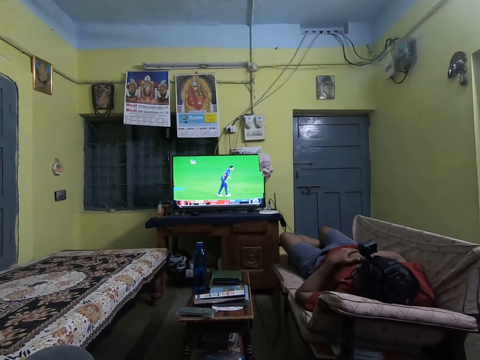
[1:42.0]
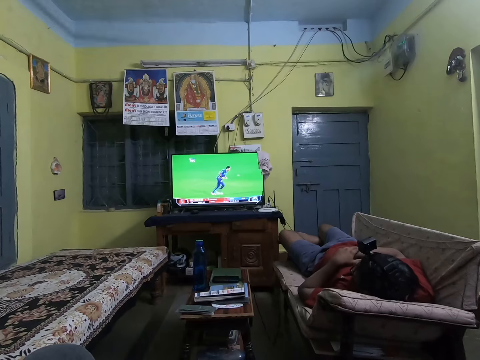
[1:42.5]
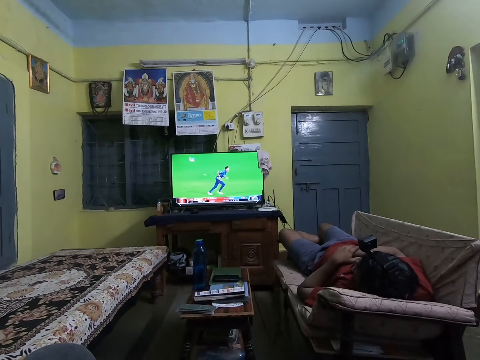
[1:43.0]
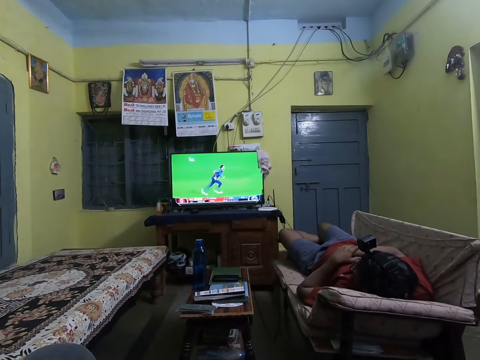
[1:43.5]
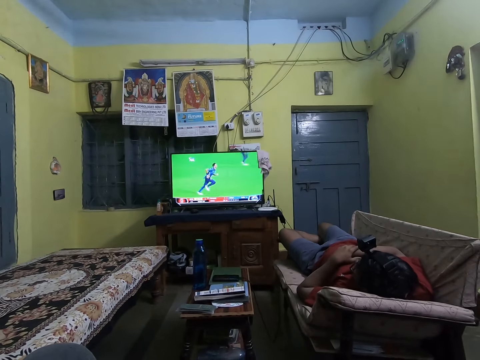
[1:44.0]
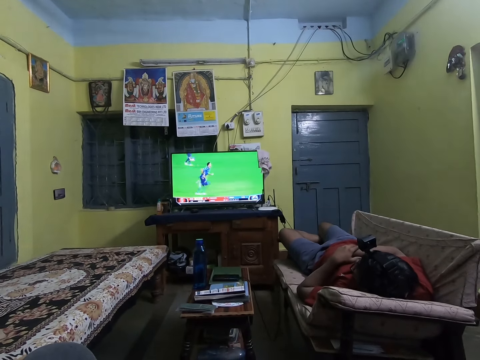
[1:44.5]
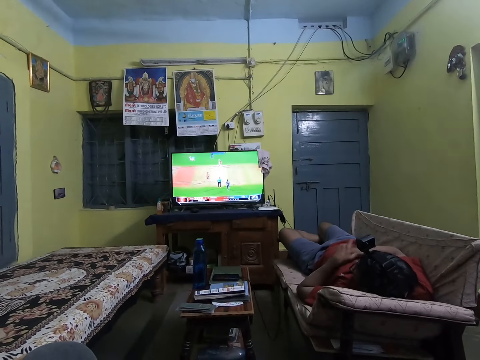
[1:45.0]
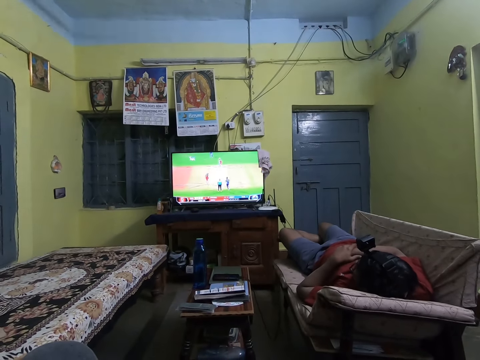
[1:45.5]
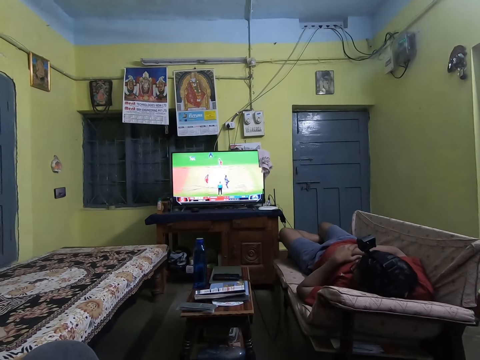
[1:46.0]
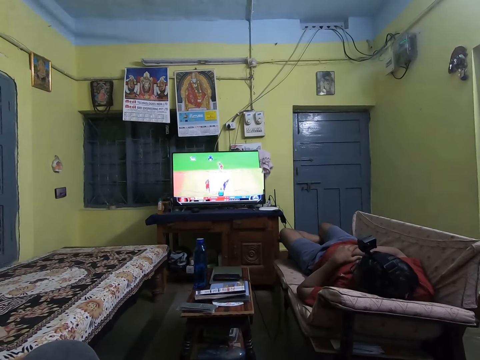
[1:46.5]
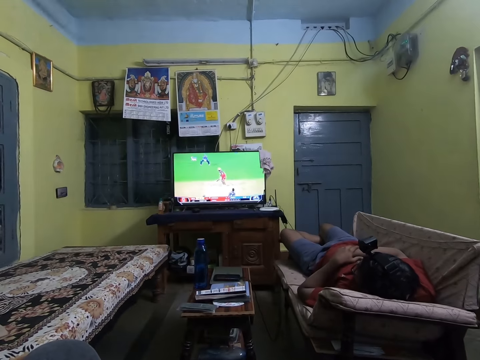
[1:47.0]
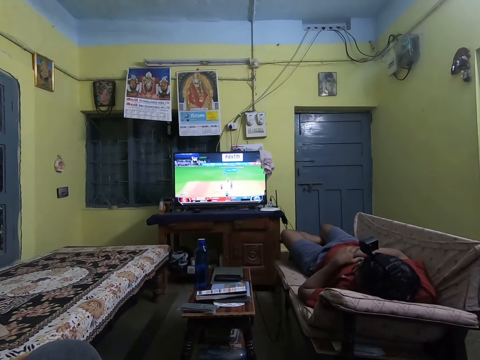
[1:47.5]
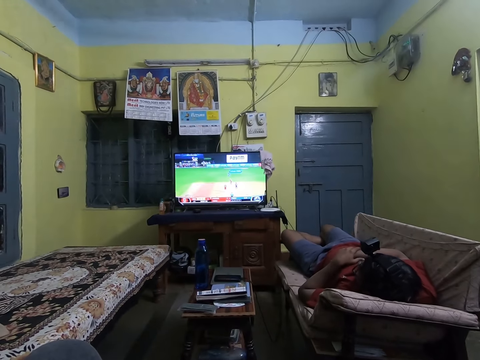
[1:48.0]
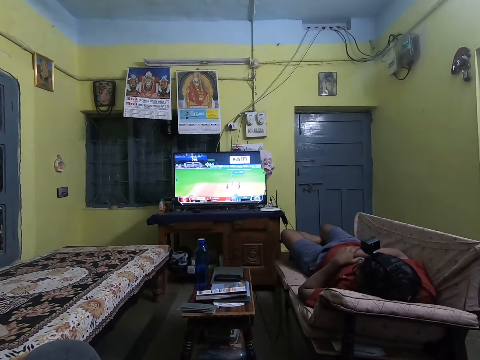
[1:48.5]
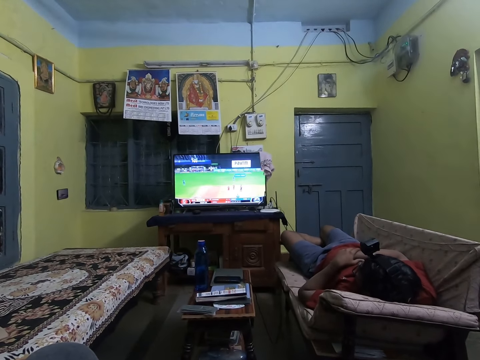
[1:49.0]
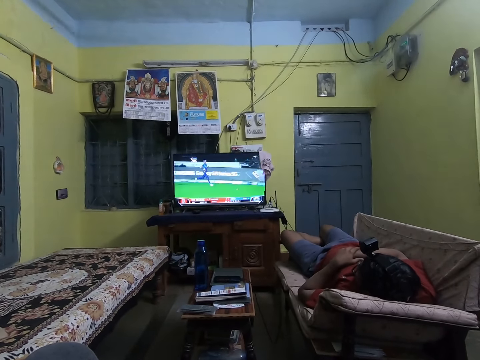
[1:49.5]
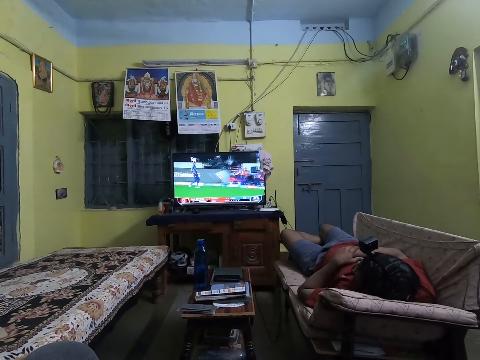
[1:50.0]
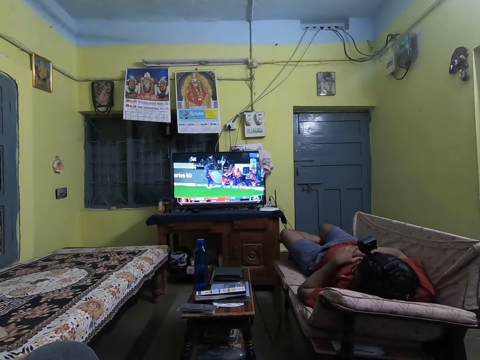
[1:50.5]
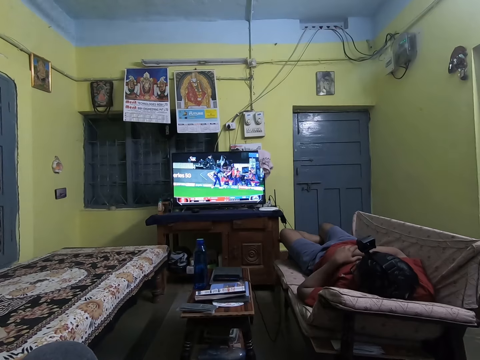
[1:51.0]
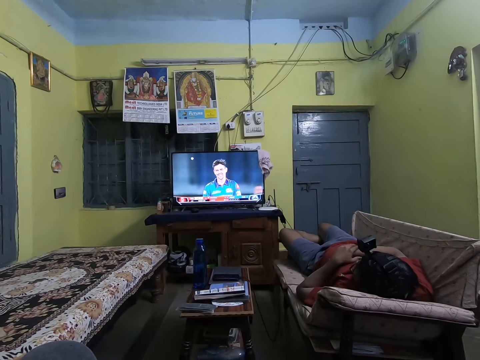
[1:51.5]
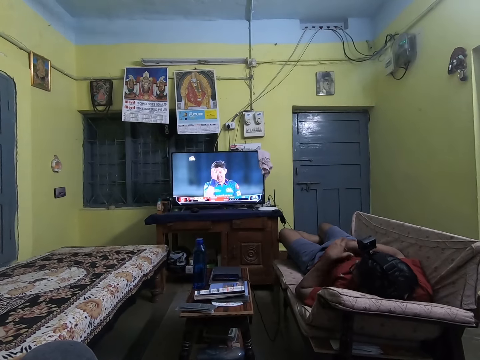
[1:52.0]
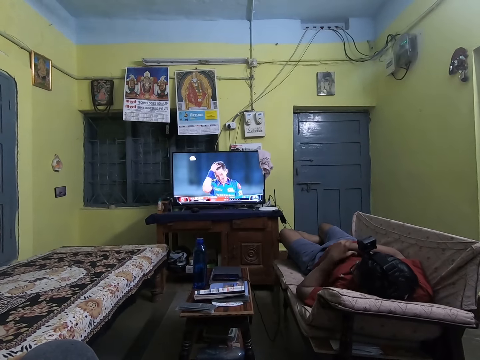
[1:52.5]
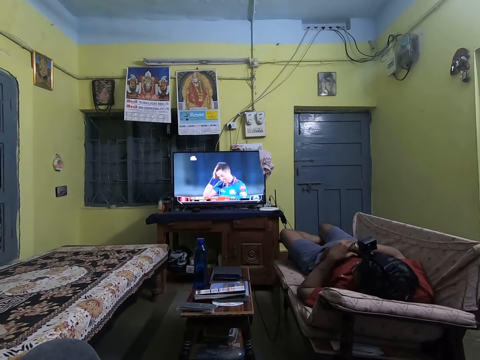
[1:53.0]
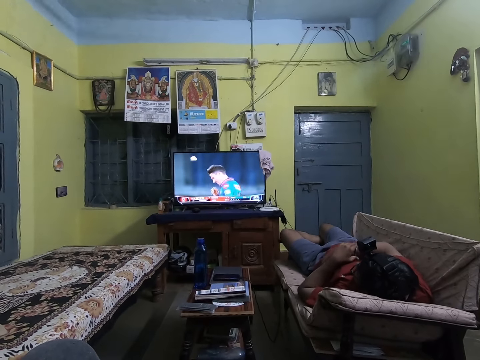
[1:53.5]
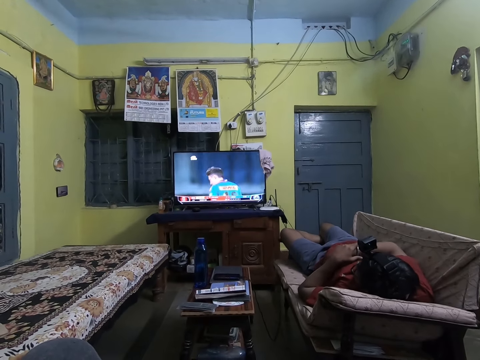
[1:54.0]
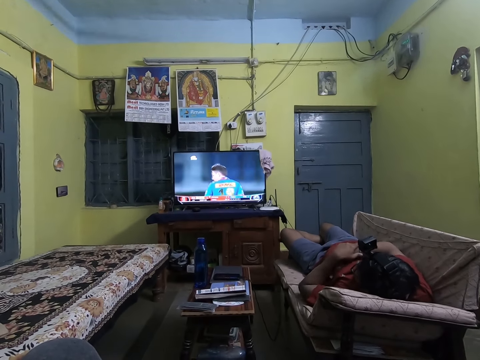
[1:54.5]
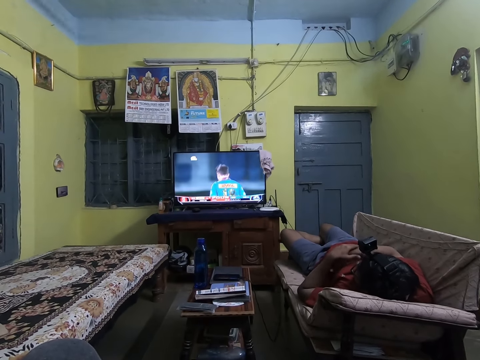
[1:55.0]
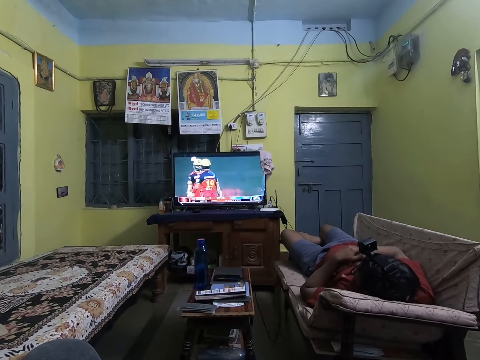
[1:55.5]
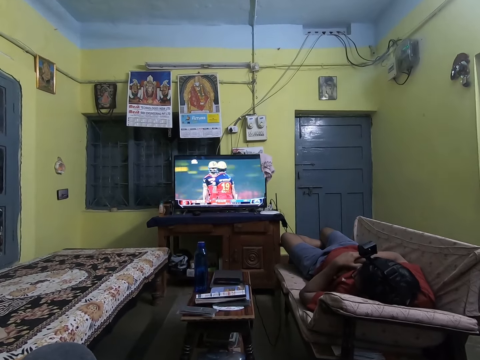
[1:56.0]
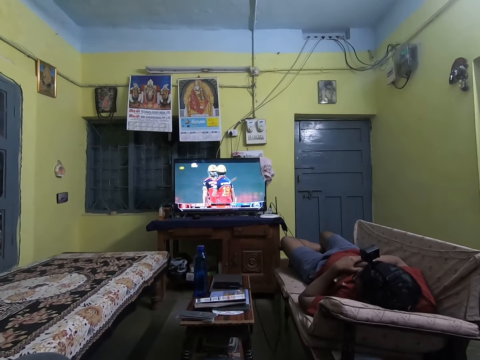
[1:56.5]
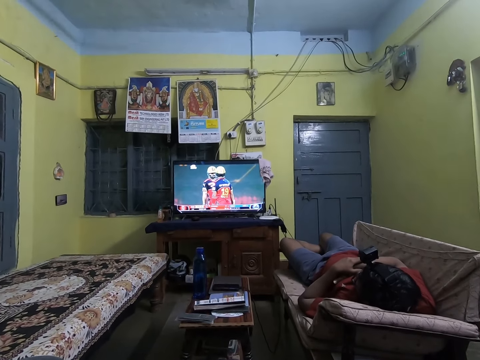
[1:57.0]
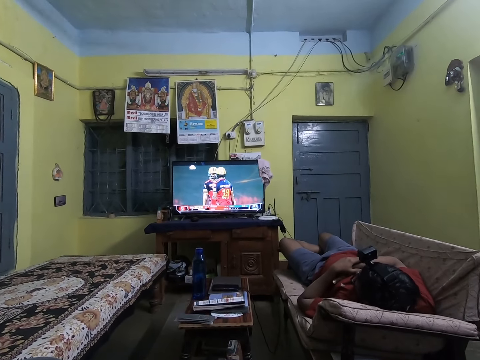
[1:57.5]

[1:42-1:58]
The man adjusts a bracelet in his right hand with his left hand.

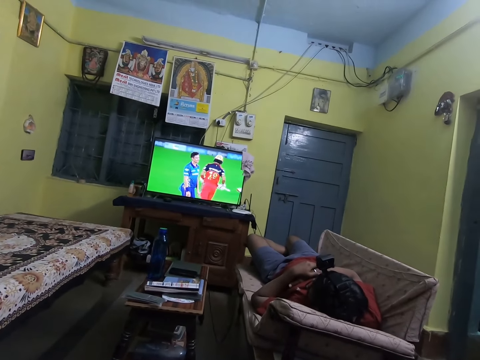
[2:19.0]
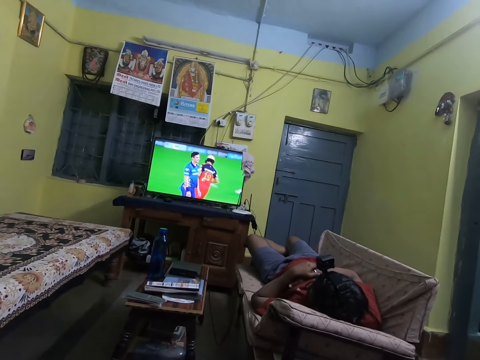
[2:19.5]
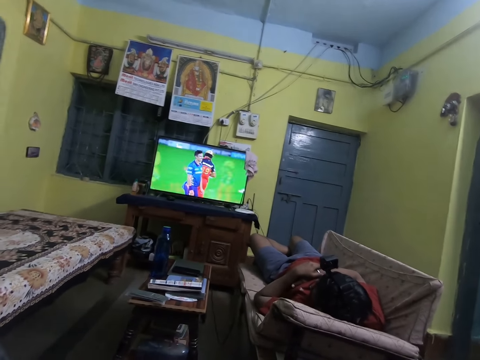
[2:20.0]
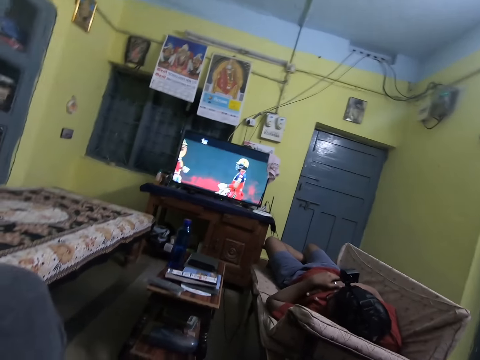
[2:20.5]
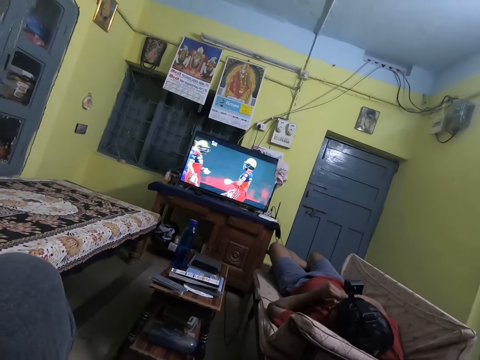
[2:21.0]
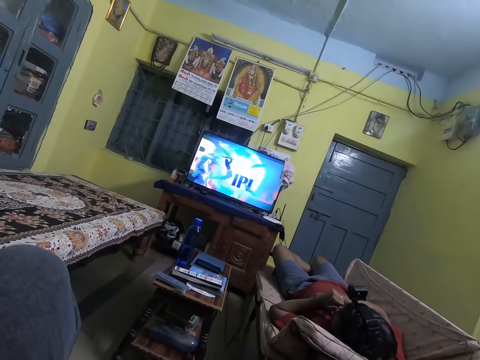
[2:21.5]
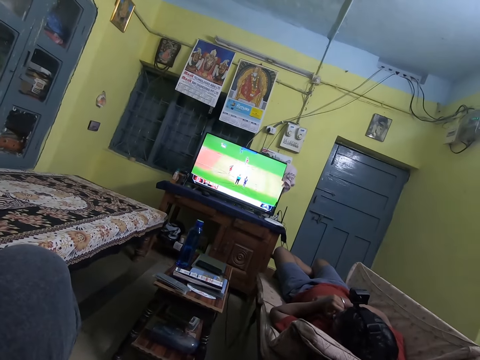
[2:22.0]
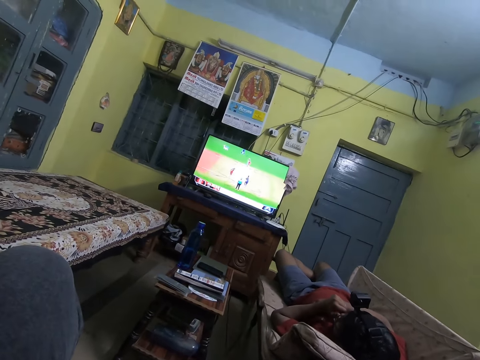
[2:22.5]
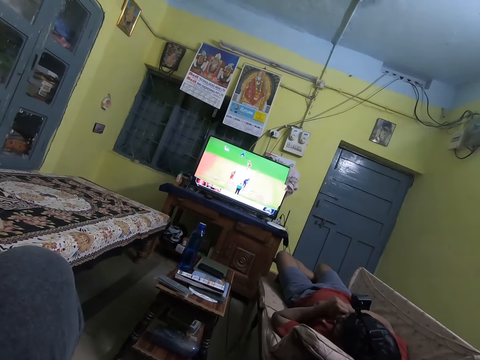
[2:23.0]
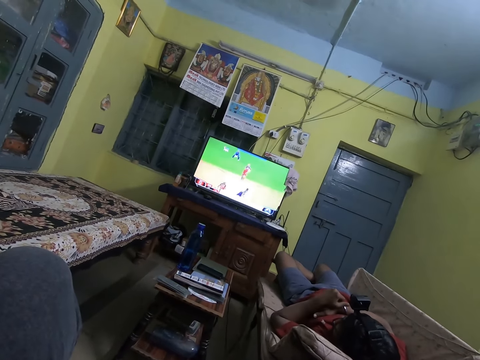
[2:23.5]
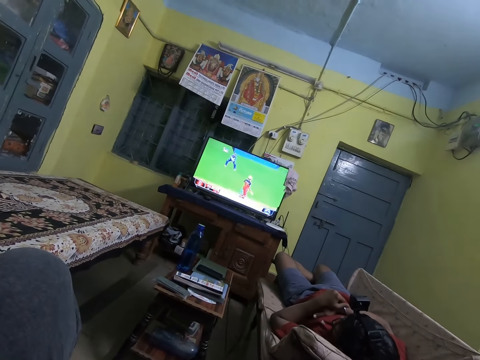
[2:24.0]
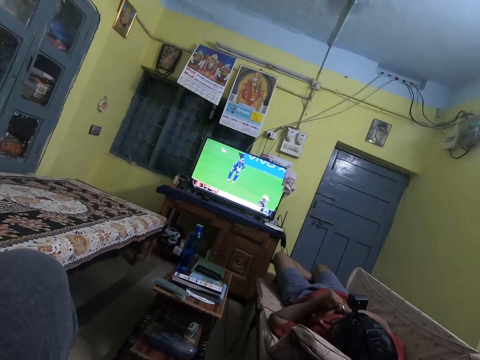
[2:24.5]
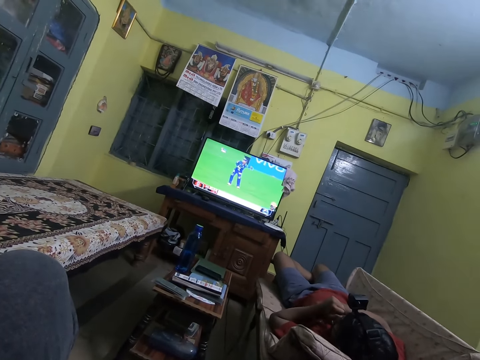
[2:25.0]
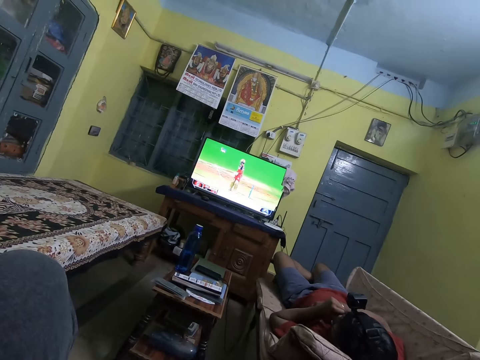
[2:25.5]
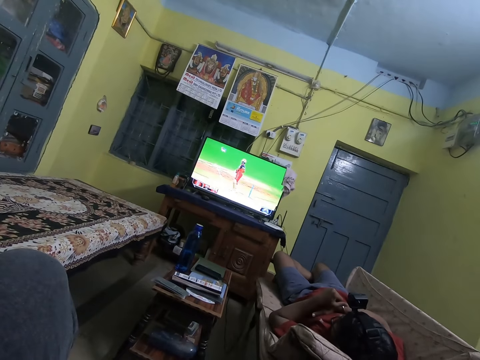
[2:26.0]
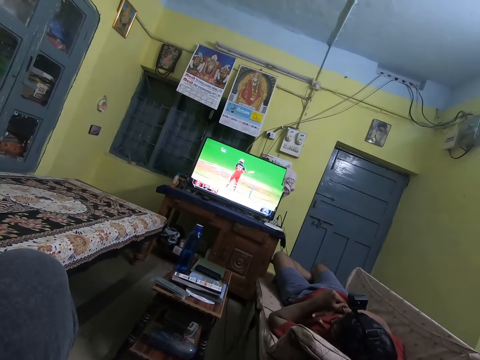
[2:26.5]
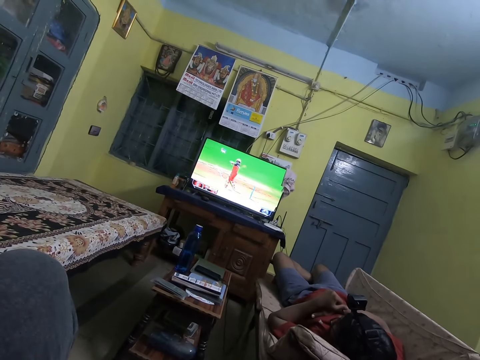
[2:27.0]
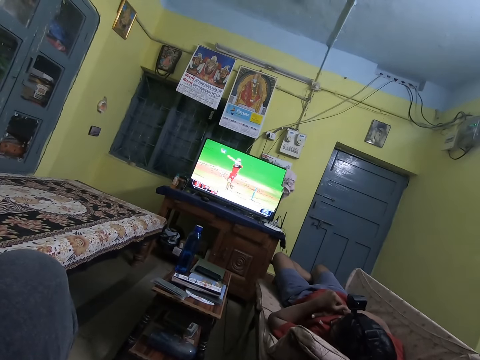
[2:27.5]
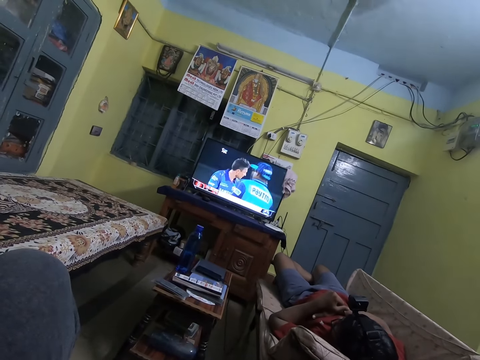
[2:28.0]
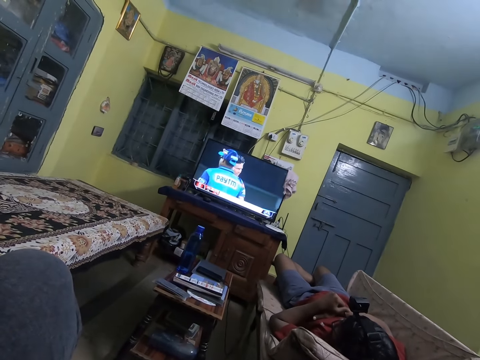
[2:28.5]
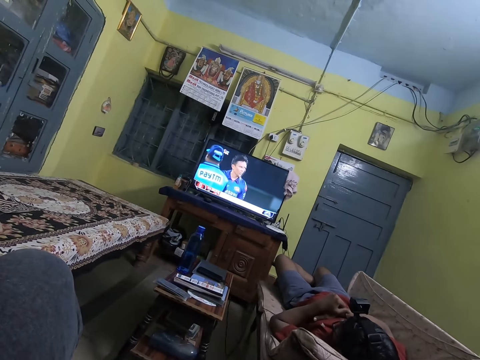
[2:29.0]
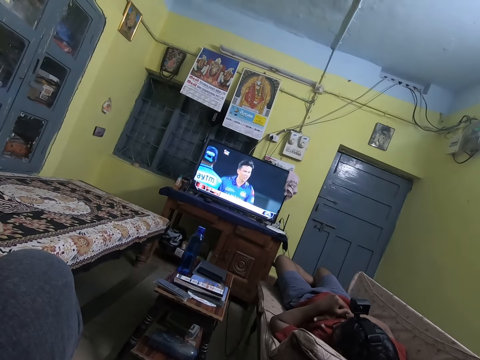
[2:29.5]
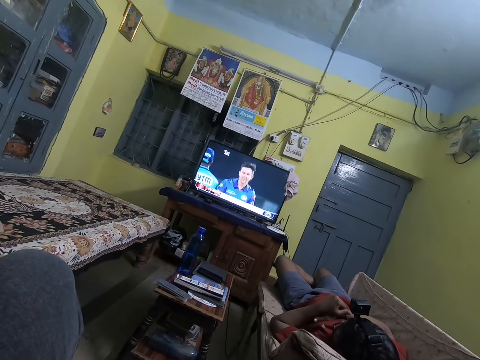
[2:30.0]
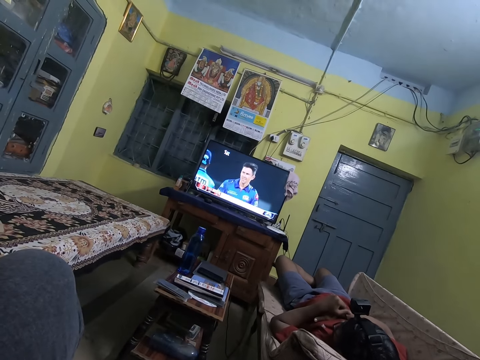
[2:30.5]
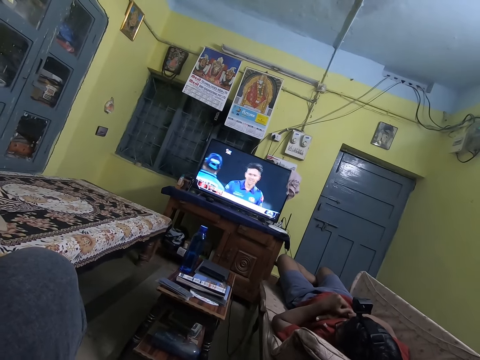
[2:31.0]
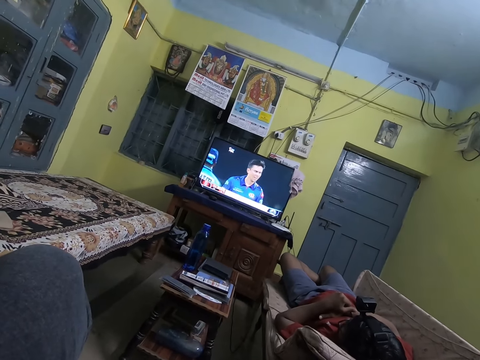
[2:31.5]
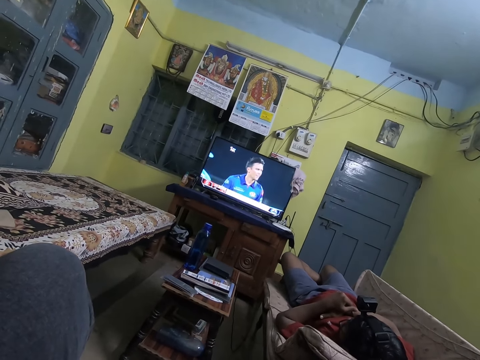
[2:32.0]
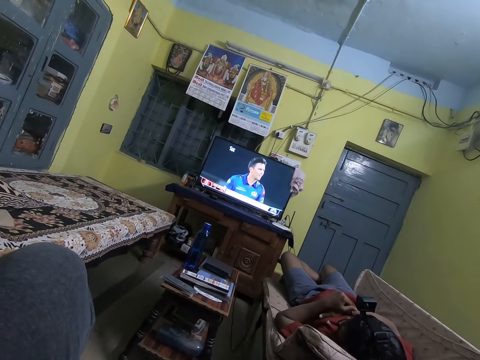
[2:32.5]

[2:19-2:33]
A man scratches his face with his left hand. He scratches his face with his left hand again.
